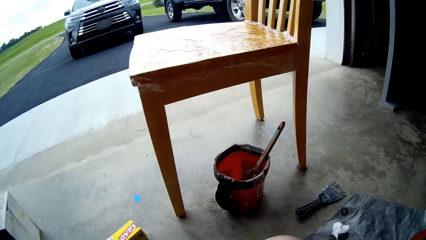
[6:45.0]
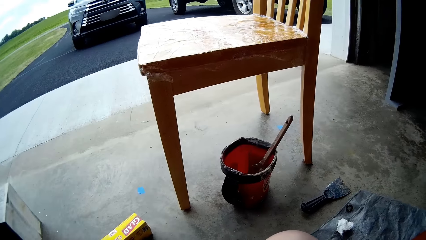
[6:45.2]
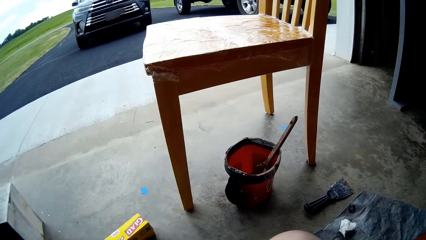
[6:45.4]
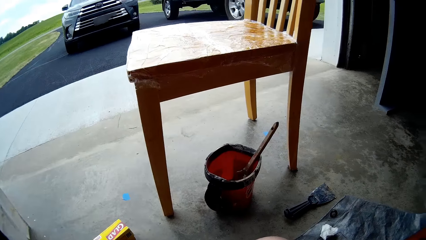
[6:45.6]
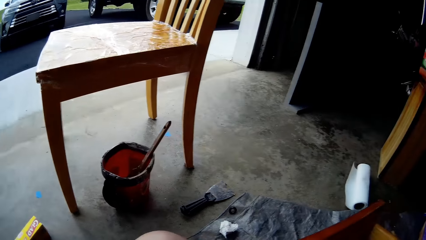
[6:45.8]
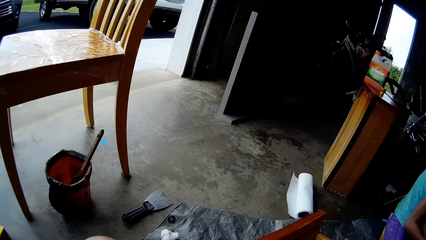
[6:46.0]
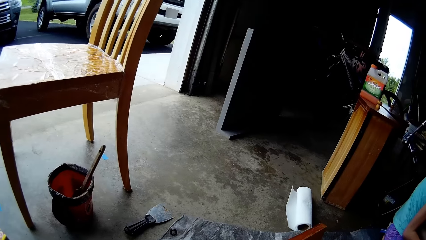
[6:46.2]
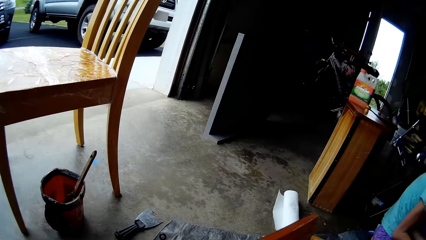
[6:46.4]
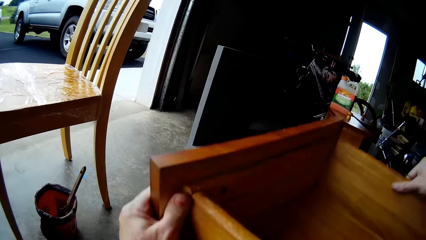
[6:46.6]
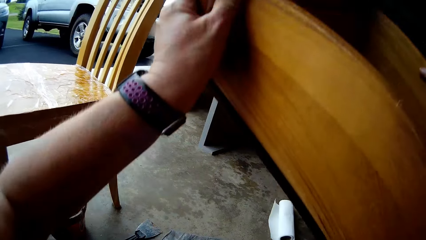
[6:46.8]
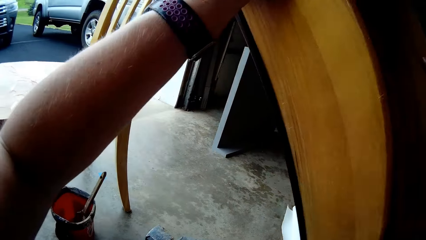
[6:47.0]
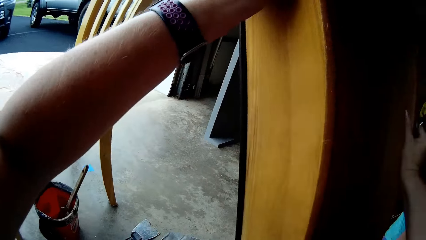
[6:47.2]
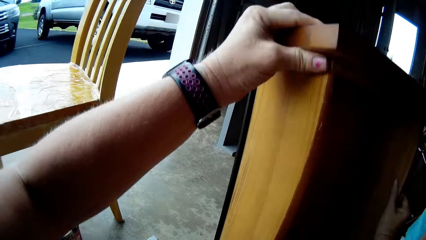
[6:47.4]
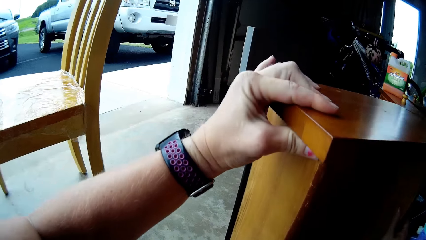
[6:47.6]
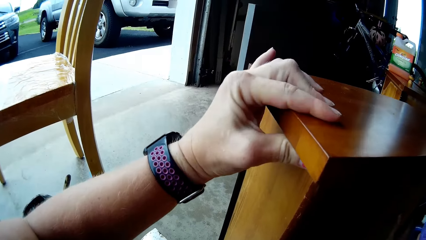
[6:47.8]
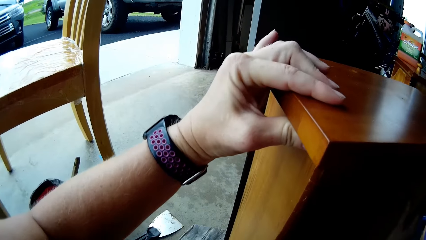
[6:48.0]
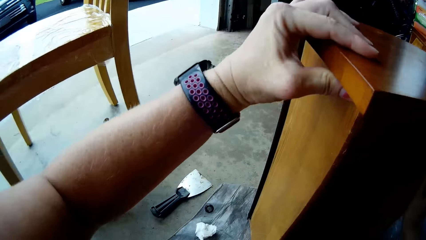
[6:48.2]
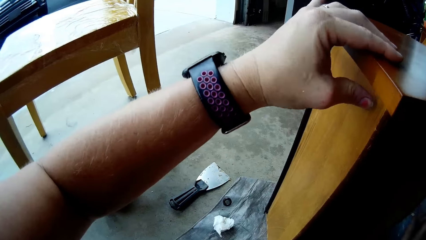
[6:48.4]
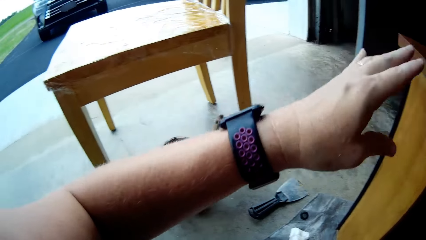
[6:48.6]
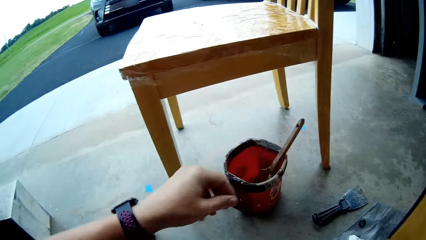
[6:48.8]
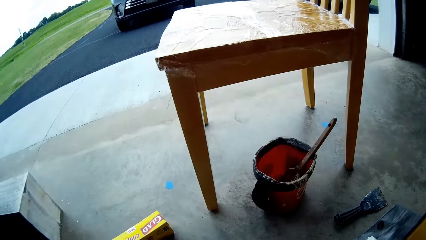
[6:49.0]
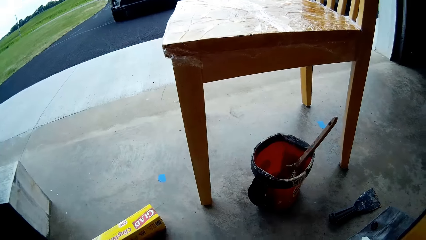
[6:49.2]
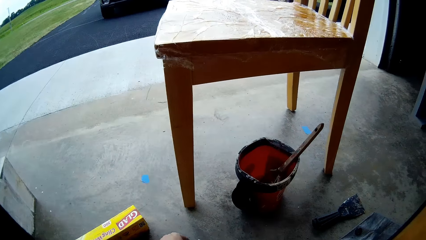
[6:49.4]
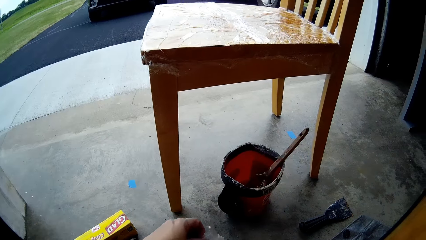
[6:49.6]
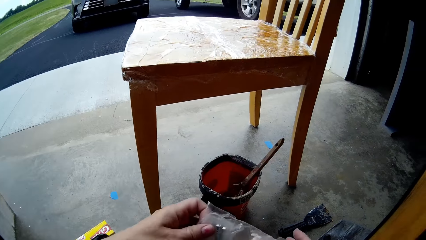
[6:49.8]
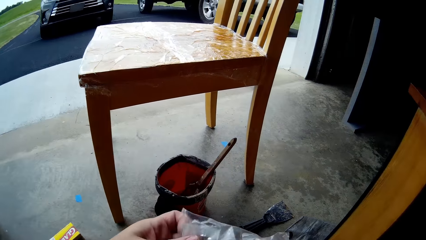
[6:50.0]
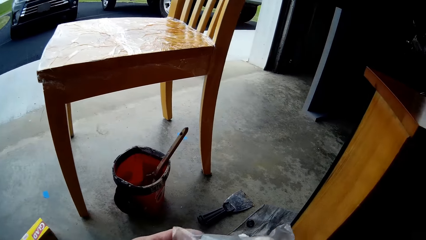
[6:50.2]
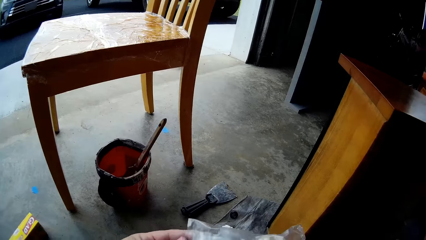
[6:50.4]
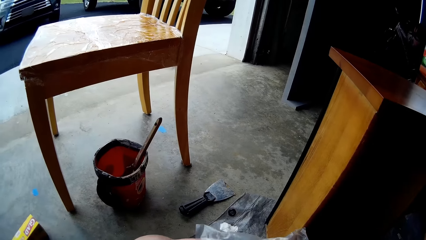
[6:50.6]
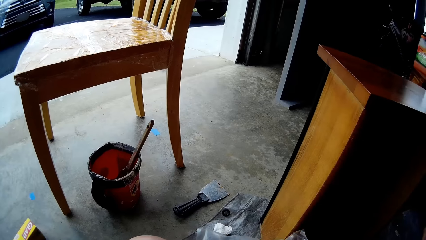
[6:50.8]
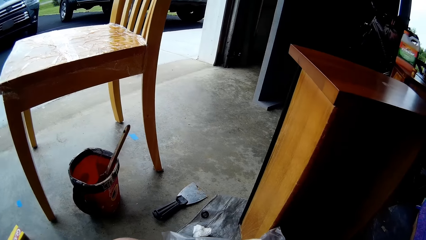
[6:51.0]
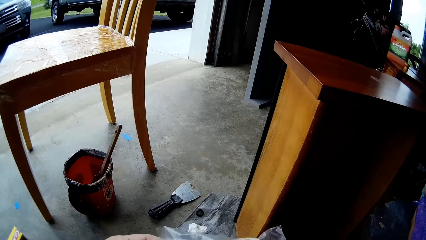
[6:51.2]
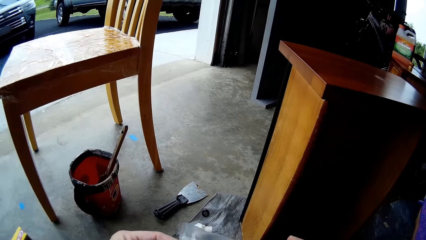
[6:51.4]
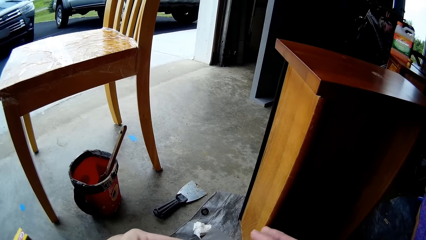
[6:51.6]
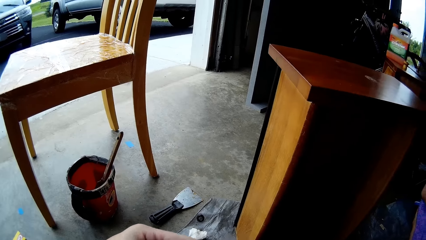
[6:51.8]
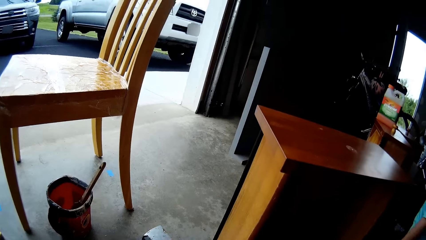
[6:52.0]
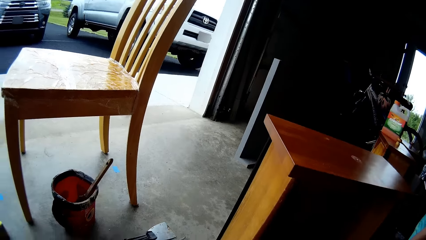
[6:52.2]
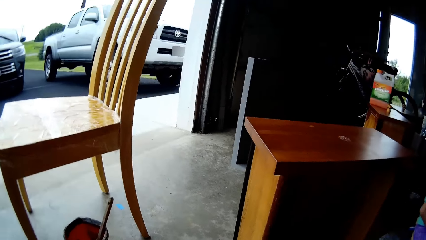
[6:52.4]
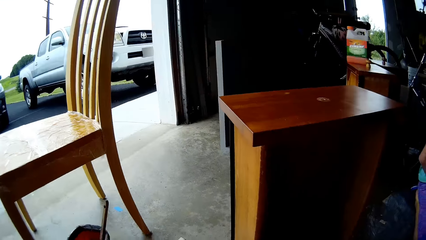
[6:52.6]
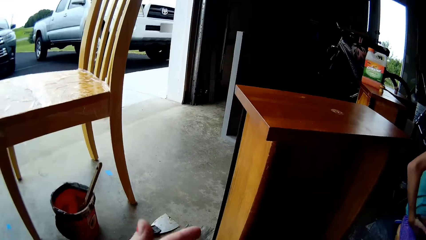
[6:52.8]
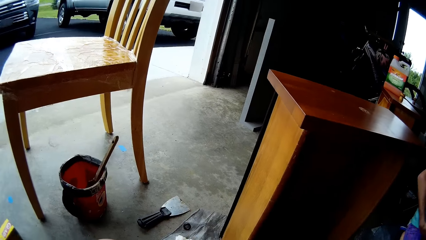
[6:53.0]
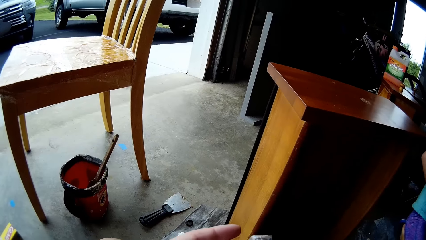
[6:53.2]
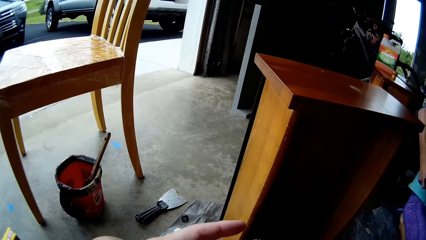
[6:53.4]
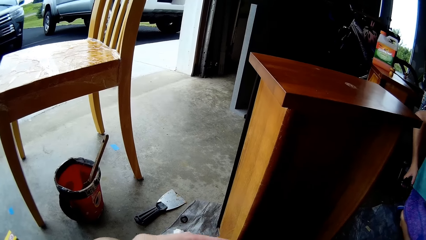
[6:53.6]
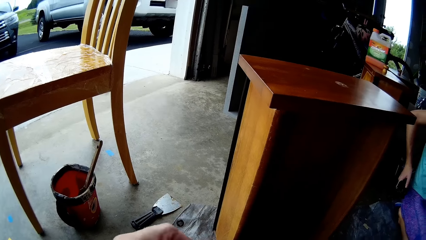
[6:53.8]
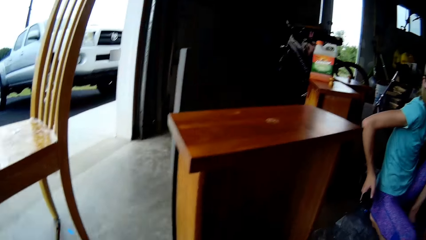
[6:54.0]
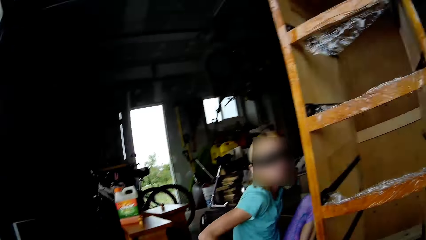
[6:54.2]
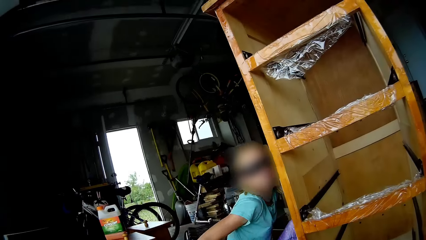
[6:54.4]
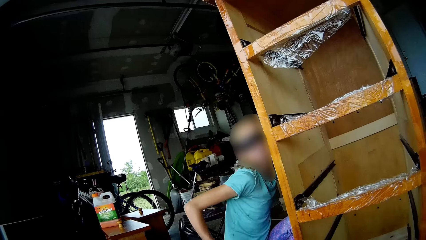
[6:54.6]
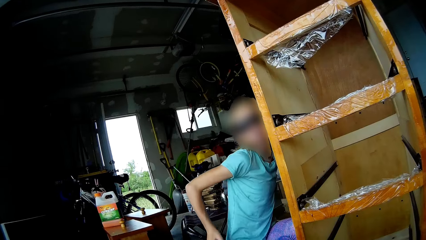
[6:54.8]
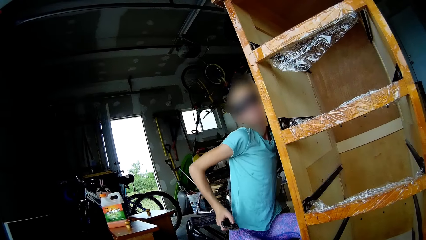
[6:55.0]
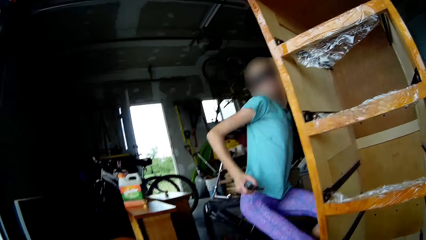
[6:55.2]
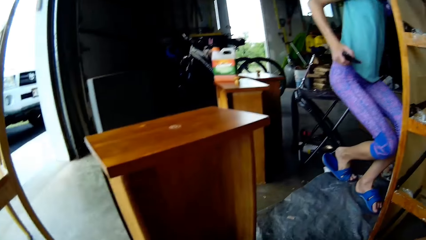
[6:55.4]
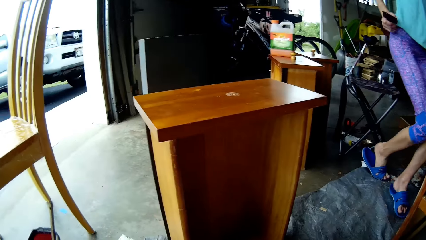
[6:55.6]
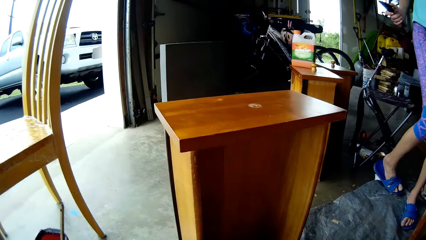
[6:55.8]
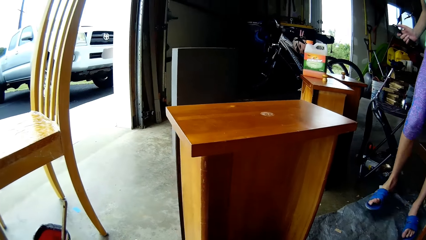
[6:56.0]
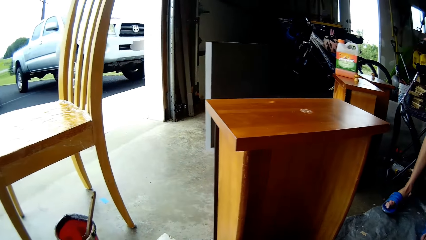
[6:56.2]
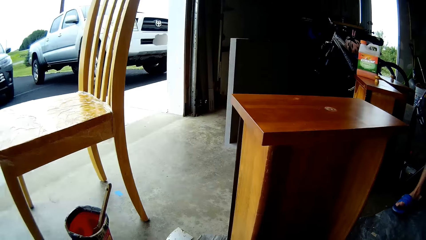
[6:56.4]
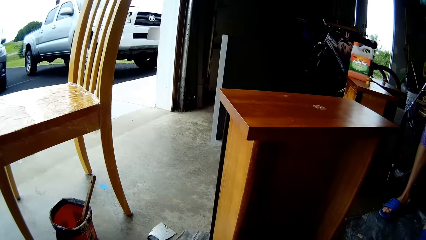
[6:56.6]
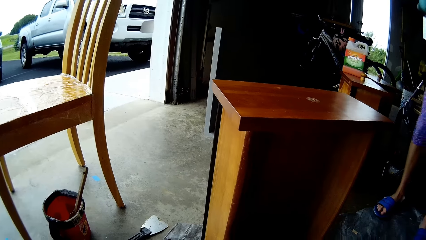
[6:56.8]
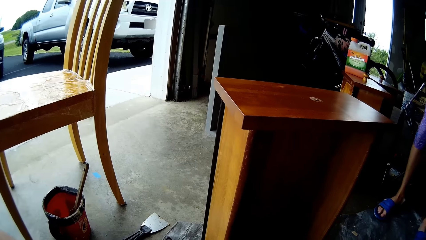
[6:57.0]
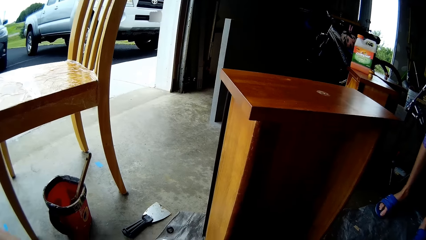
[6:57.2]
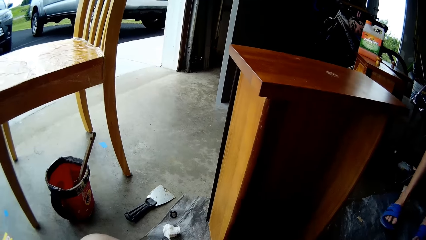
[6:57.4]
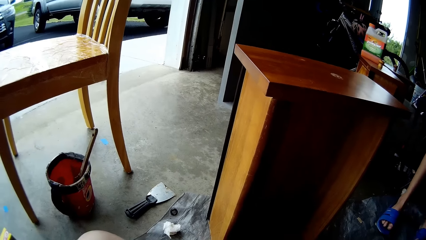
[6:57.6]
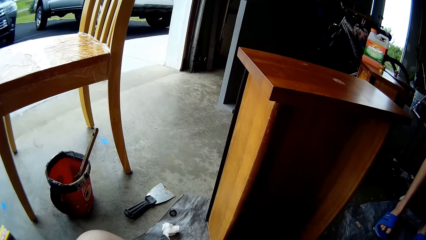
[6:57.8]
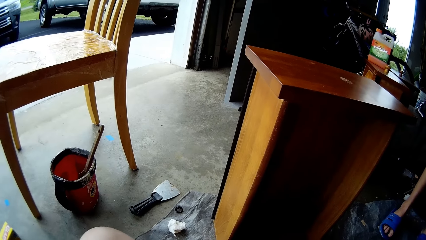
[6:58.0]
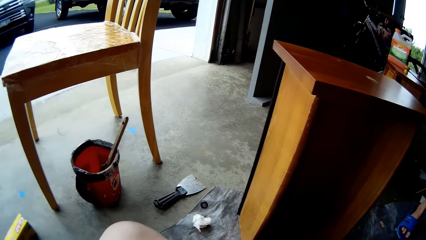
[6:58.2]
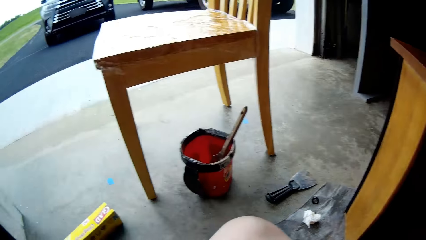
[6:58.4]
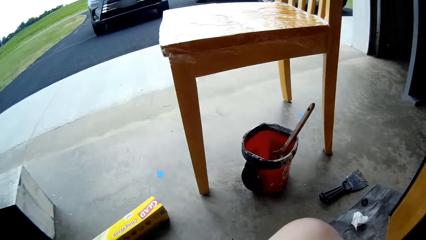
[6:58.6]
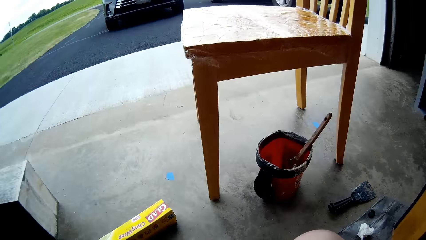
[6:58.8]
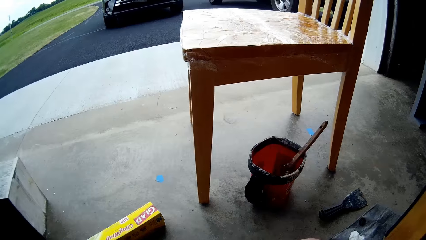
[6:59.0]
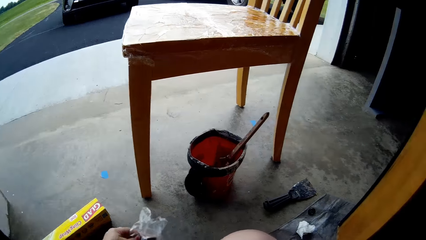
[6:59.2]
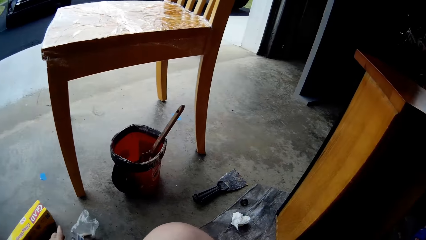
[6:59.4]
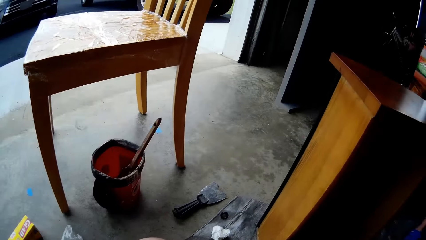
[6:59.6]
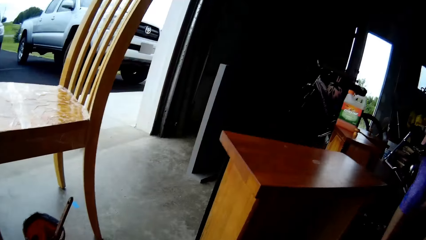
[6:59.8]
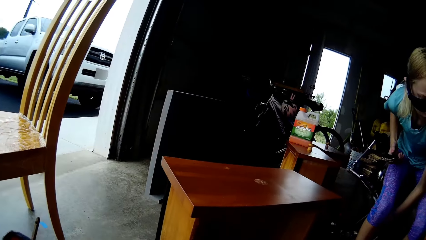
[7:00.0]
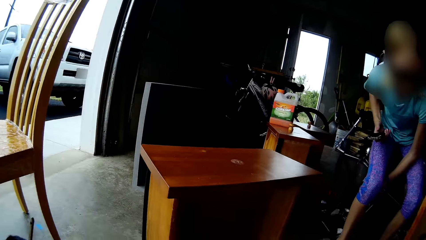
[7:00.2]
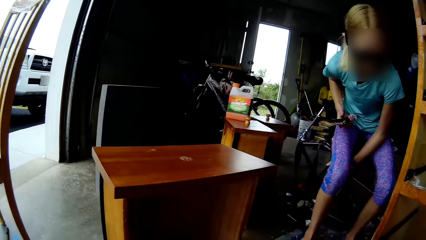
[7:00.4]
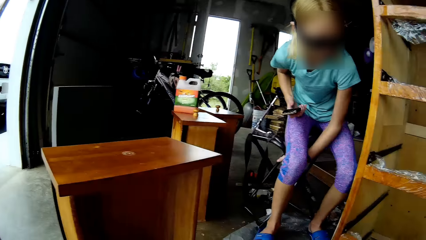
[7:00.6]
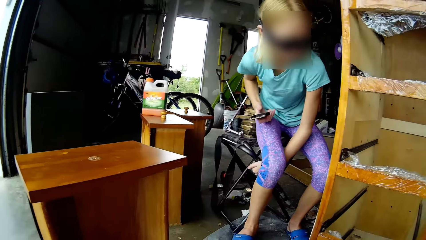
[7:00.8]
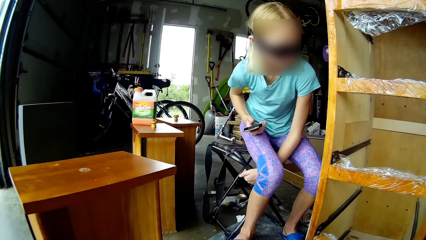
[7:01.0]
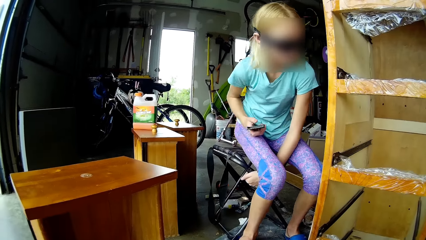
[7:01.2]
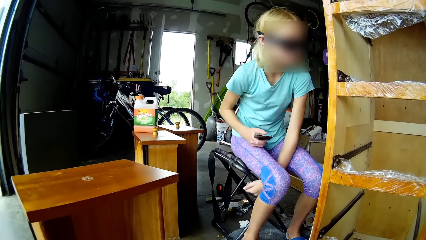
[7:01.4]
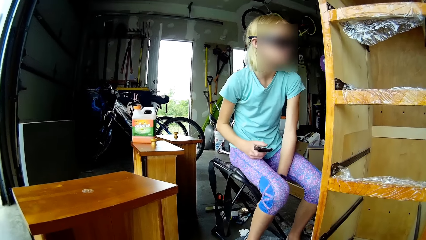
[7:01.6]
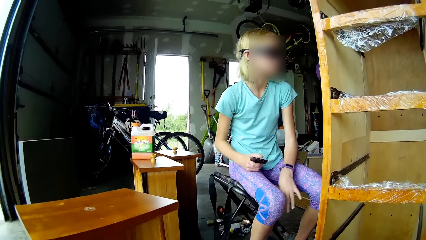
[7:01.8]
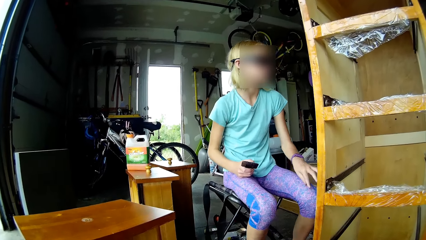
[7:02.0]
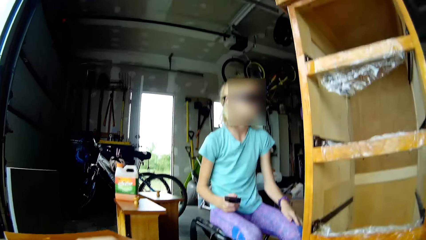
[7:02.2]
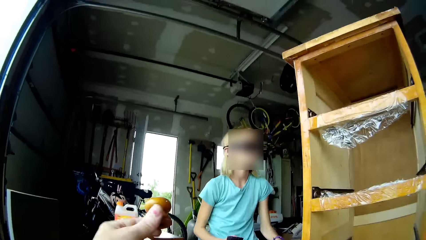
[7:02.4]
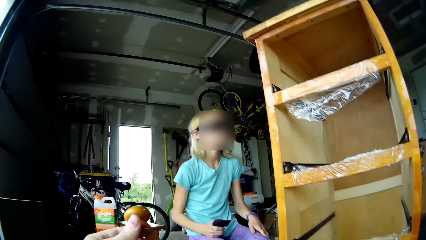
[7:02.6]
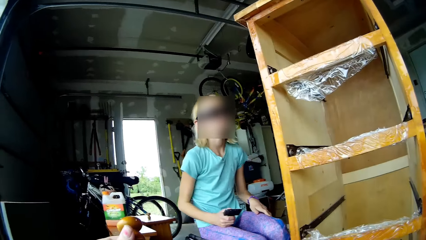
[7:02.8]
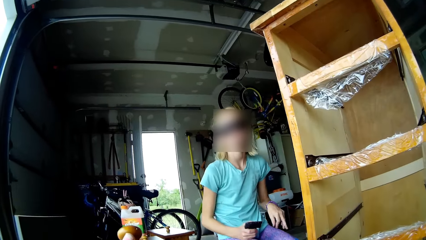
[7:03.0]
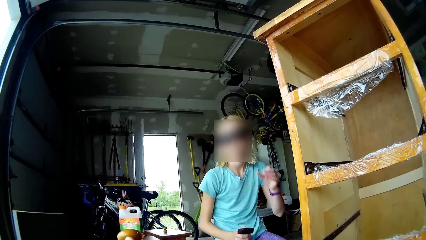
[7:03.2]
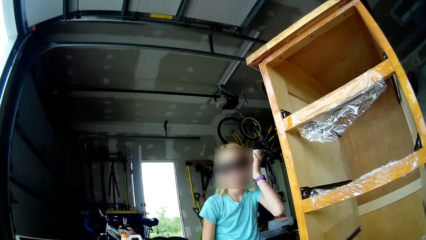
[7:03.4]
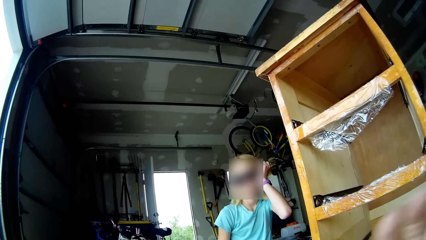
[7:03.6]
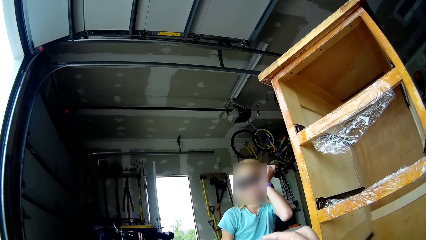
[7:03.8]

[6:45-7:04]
The camera wearer moves the hand. They fix nuts in the drawer. They raise the drawer. They put the drawer on the floor. They look at the drawer. They pick up the paper. They remove the hand from the drawer. They do something. They take the knobs. They open the knob packets. A person removes the hand from the cupboard and stands up. The camera wearer does something. They look around. The person bends and sits on the chair. The camera wearer moves the hand. The person touches the head. The camera wearer puts the knob in the drawer.
